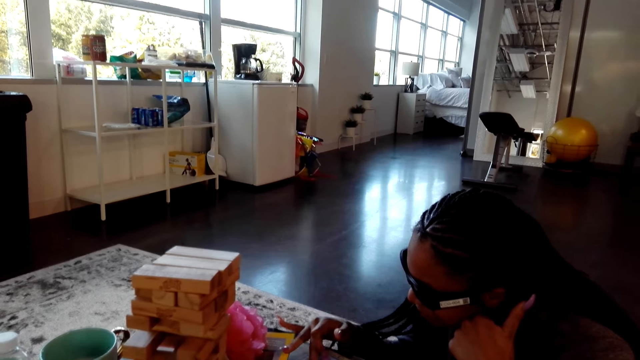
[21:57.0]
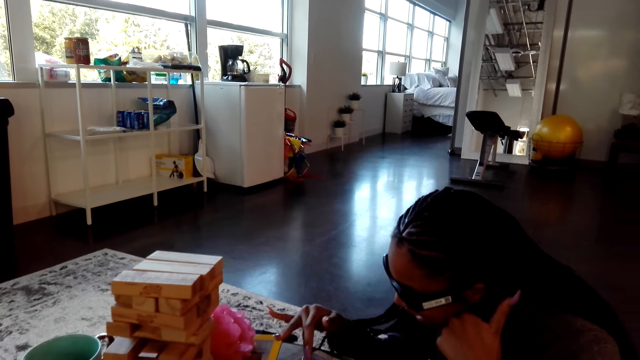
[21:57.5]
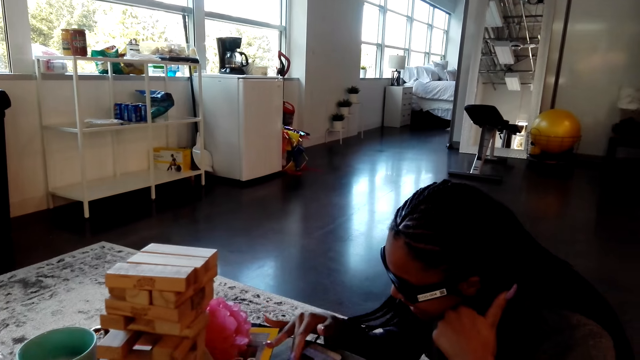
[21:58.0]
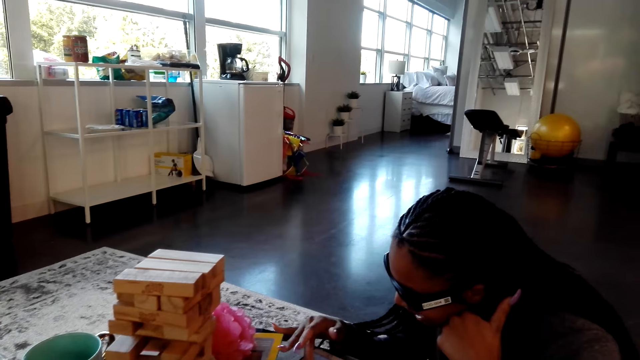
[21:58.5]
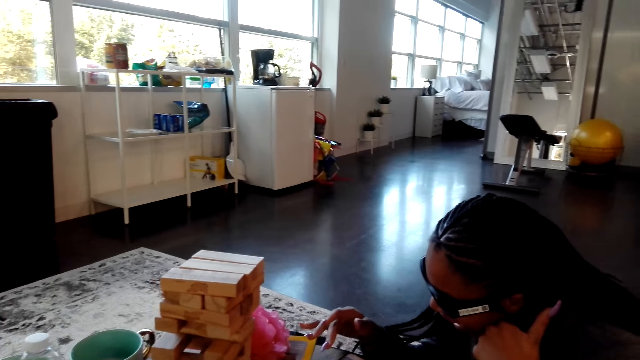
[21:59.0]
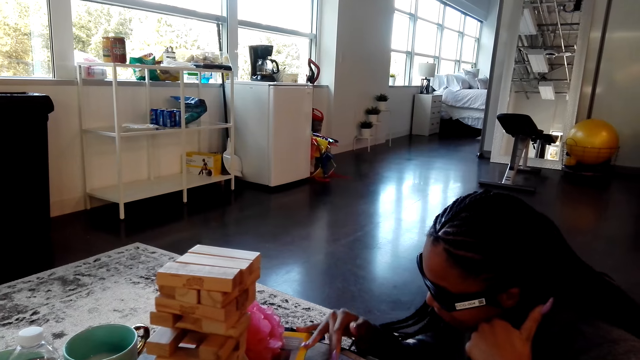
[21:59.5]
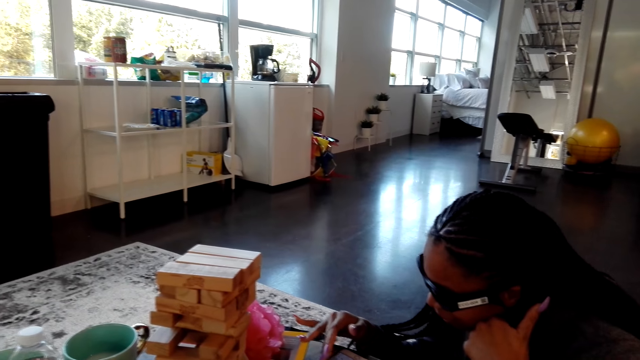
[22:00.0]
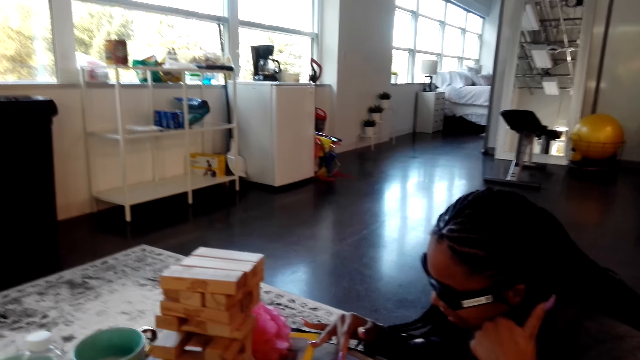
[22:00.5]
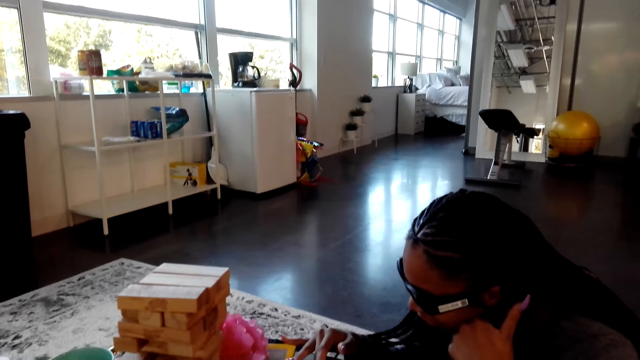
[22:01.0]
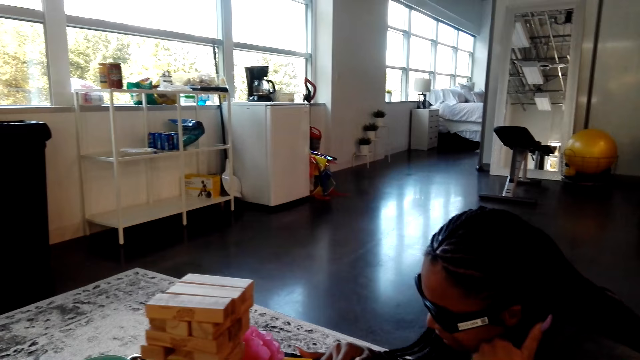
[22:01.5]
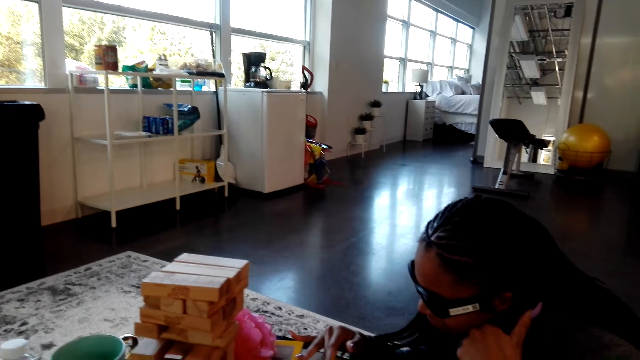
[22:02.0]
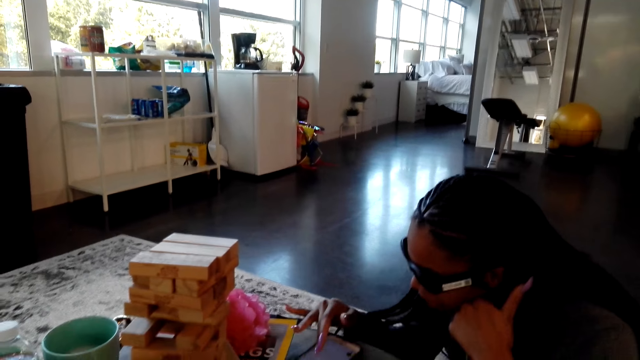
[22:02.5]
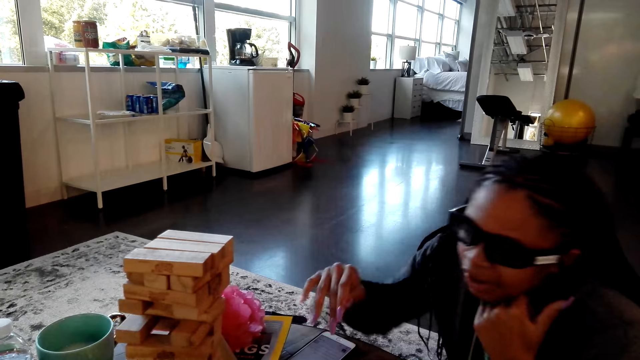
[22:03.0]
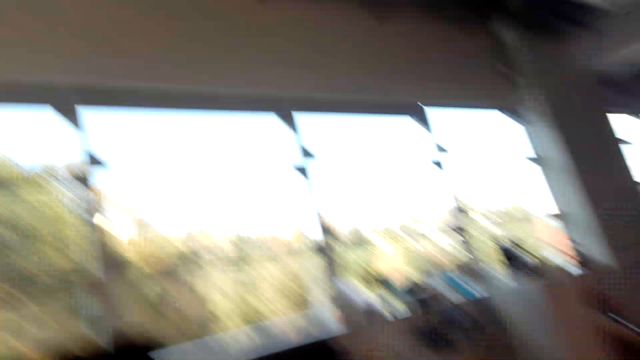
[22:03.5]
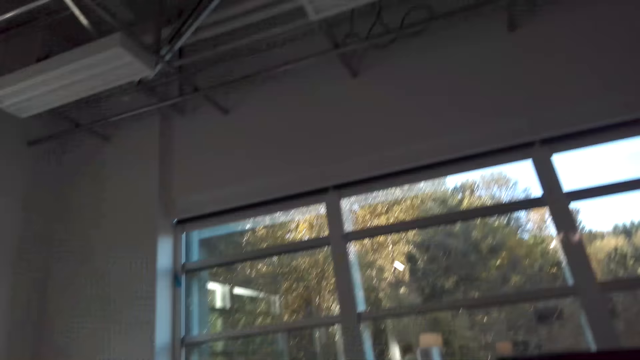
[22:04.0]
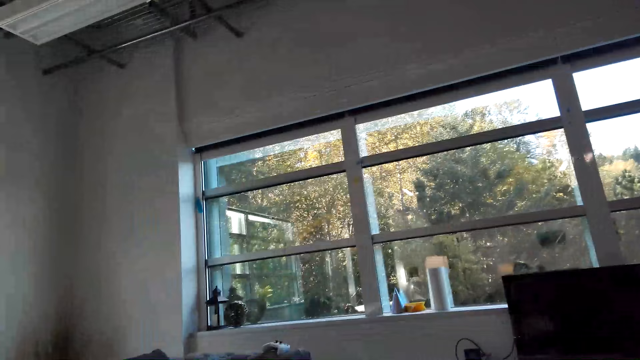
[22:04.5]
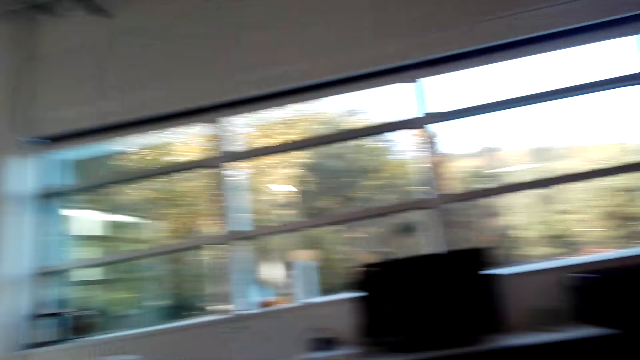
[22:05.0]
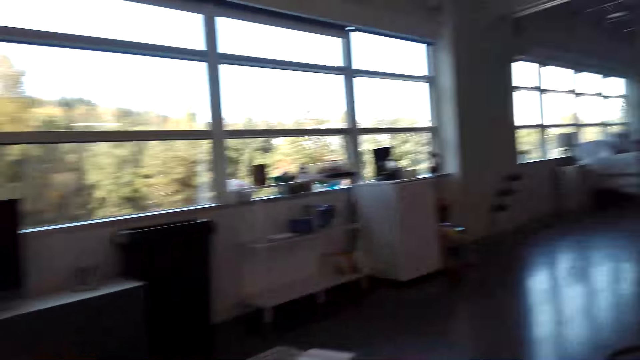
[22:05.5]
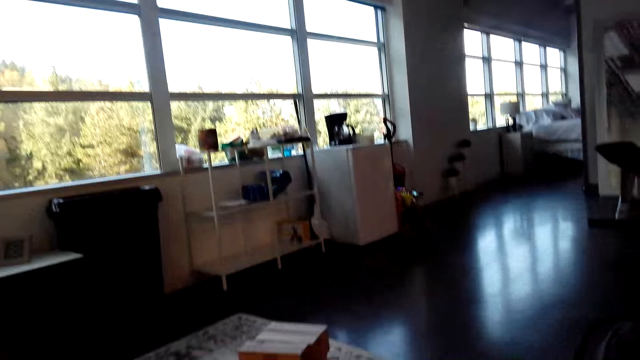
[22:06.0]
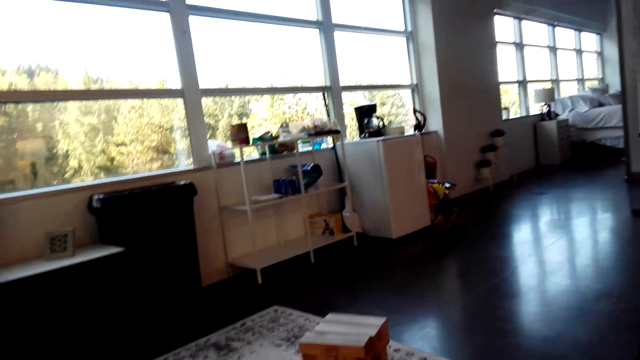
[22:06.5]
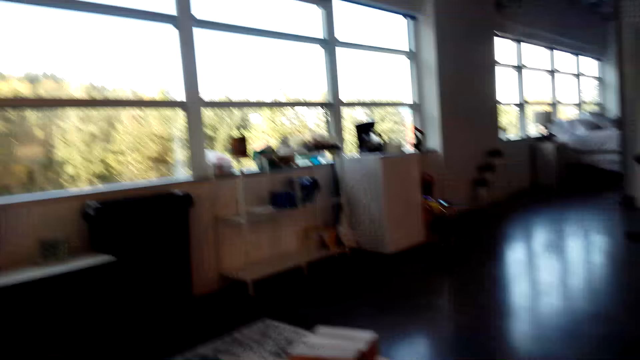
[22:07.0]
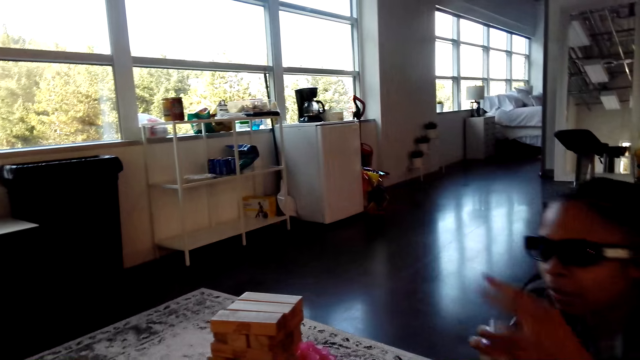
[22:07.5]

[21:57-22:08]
The camera wearer looks around the house.

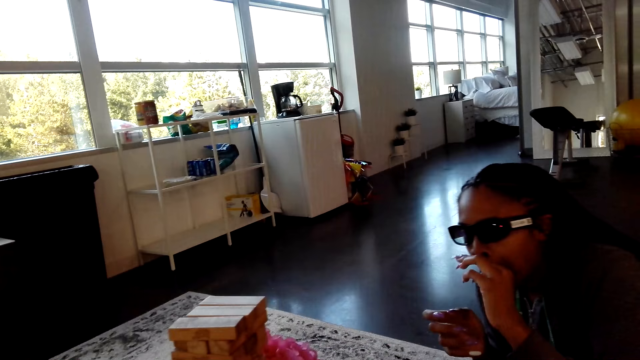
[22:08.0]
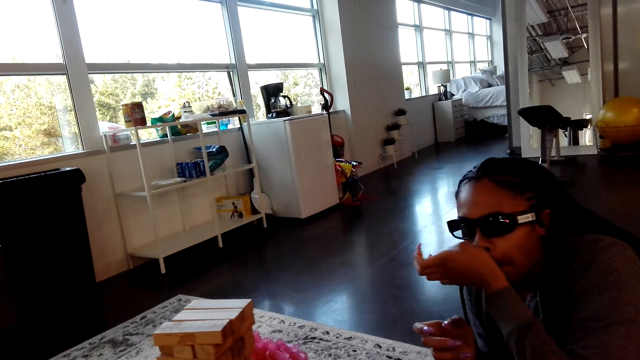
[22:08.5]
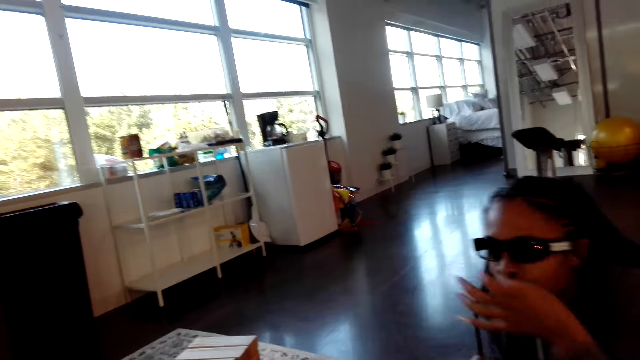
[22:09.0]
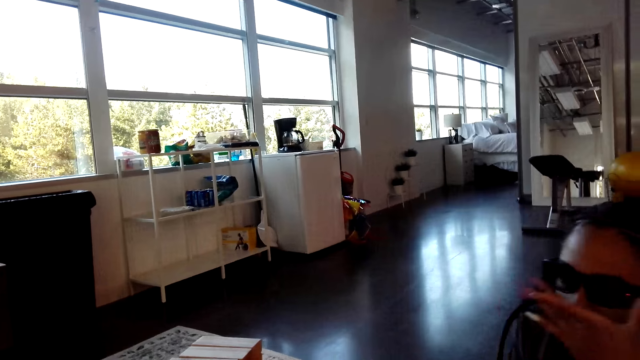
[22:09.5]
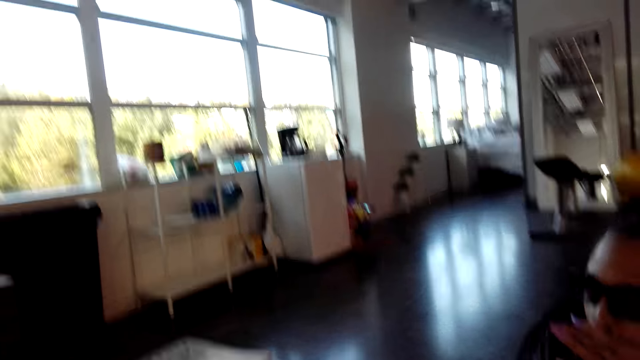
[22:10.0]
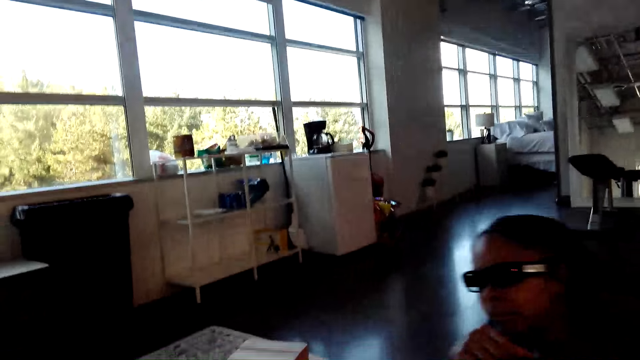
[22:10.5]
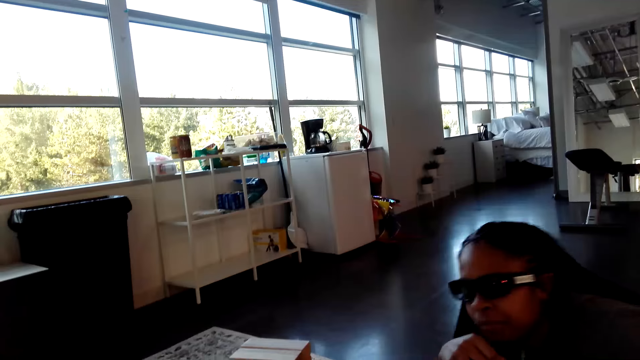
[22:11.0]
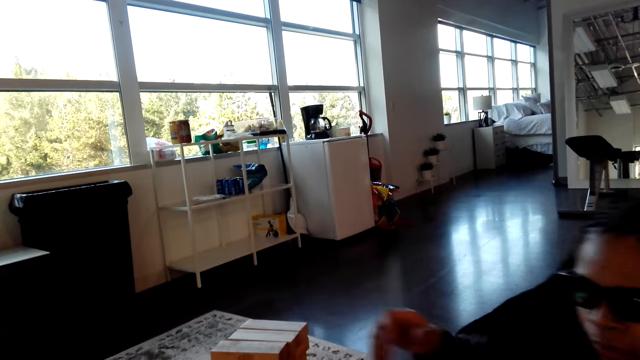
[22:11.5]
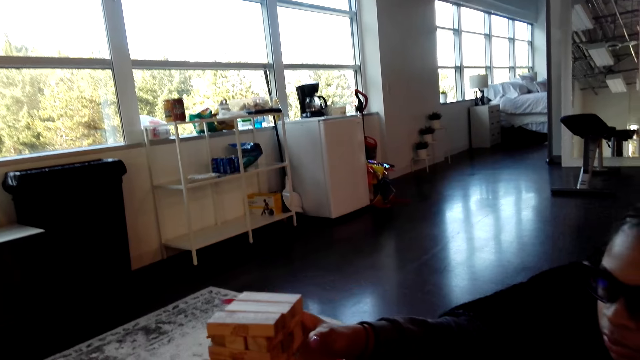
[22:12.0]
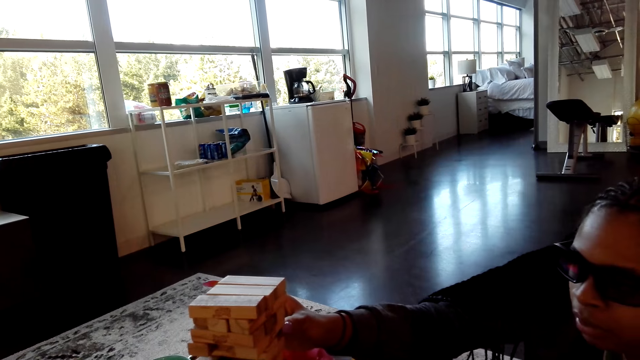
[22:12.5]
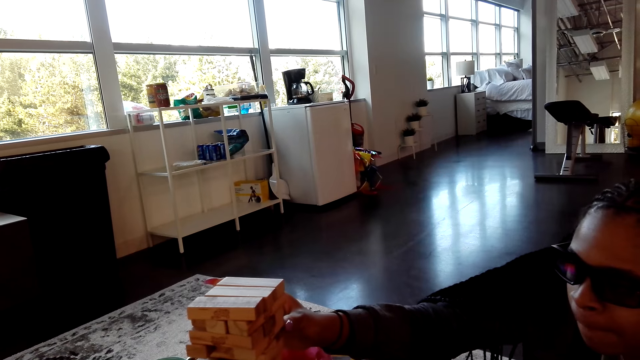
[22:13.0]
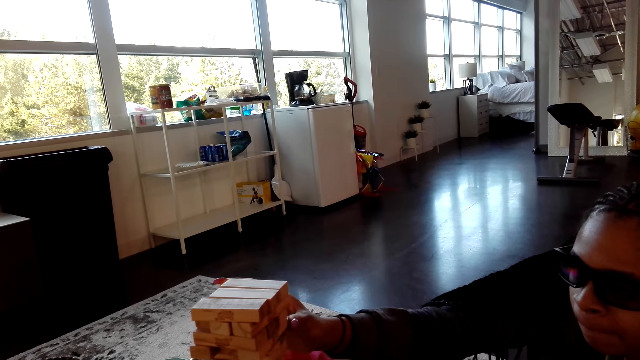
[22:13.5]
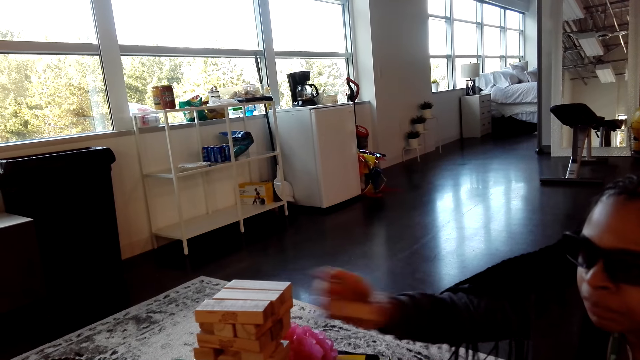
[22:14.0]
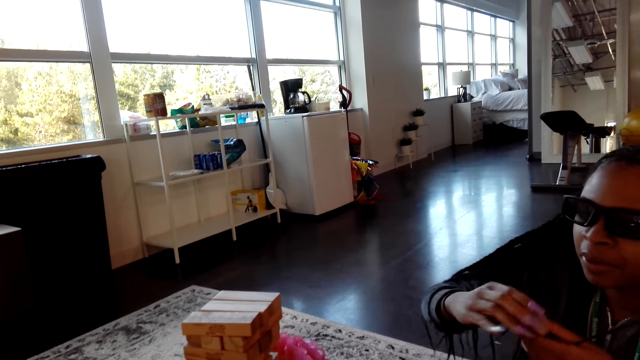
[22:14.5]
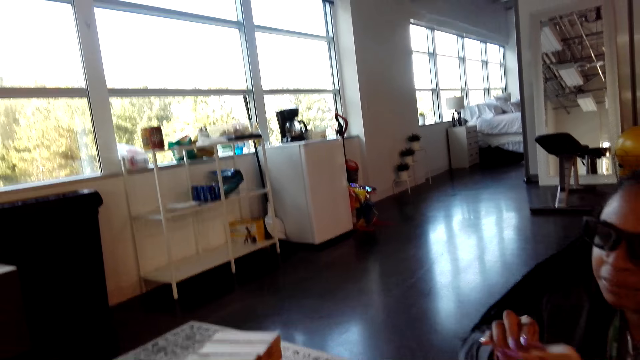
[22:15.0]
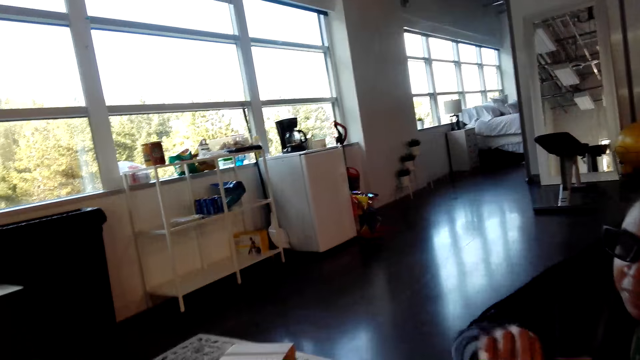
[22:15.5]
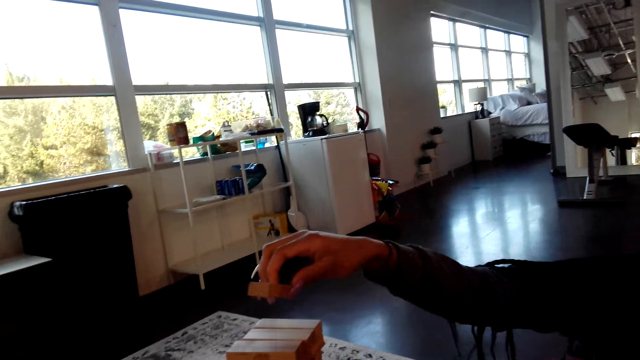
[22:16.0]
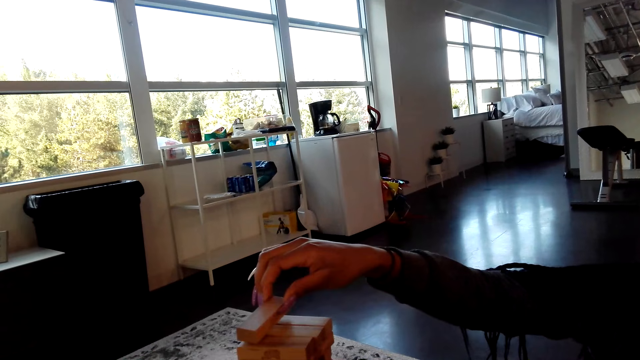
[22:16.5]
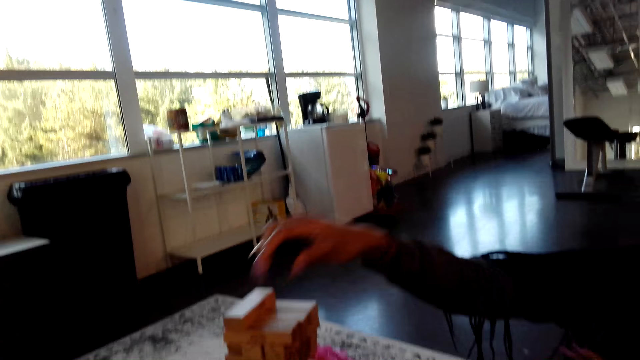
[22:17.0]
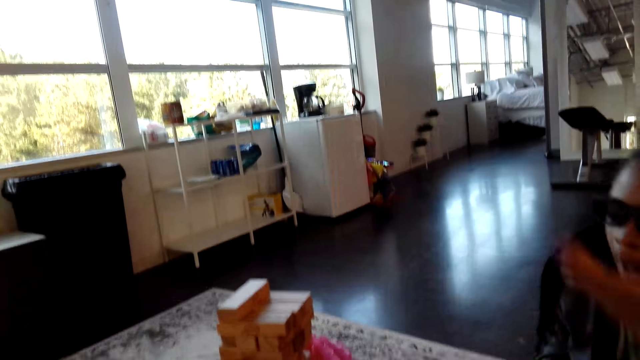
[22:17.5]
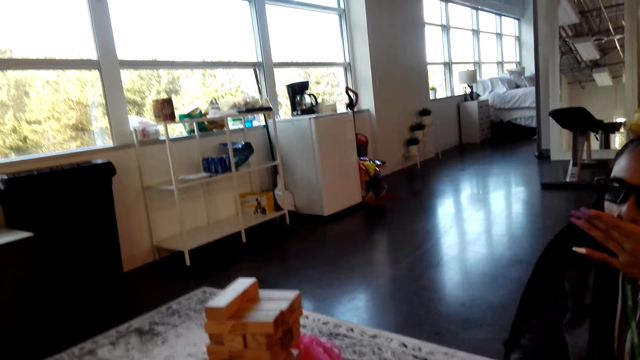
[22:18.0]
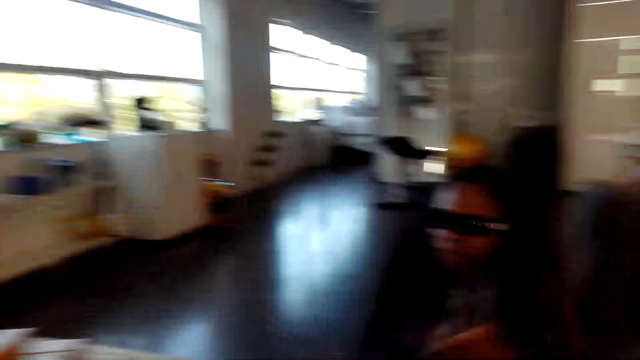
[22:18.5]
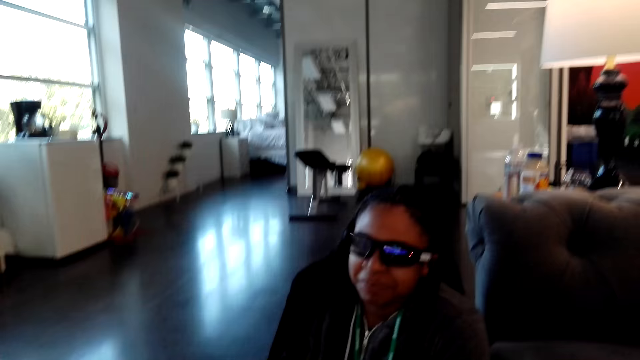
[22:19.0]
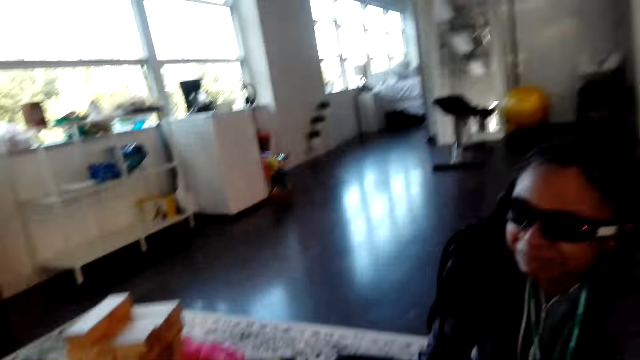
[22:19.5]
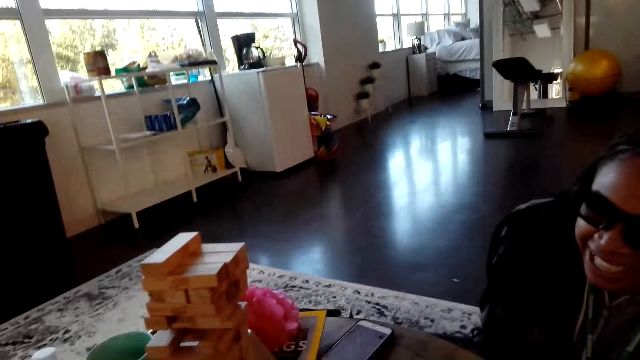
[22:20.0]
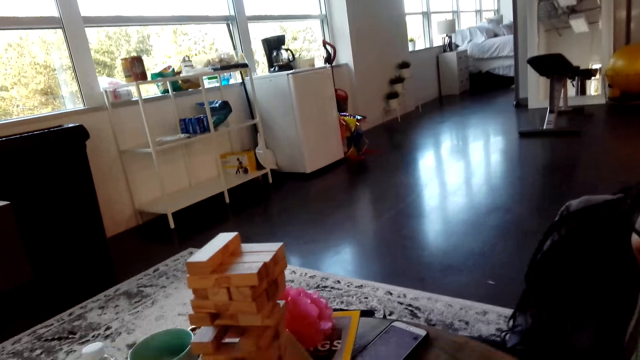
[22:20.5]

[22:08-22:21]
A lady wipes her face, picks a block from the tower, places the block on the tower and wipes her face. The camera wearer looks around.
